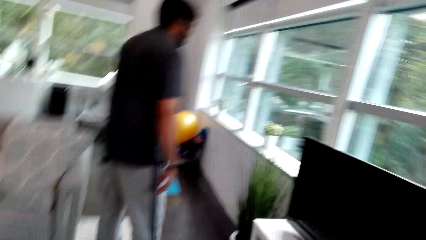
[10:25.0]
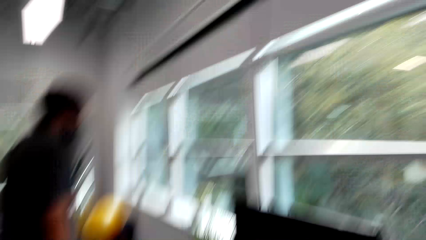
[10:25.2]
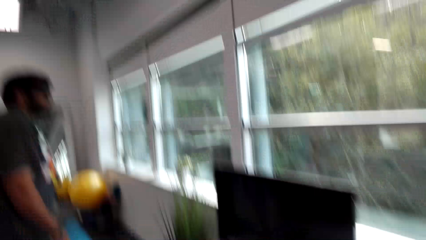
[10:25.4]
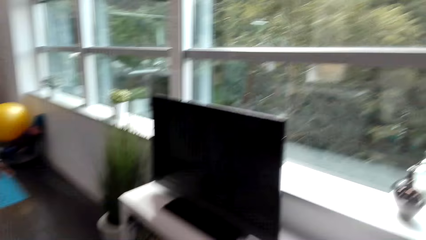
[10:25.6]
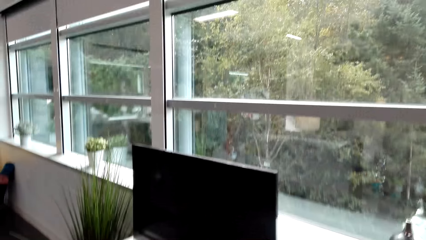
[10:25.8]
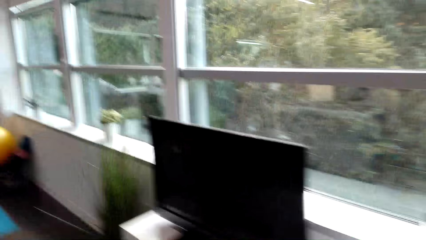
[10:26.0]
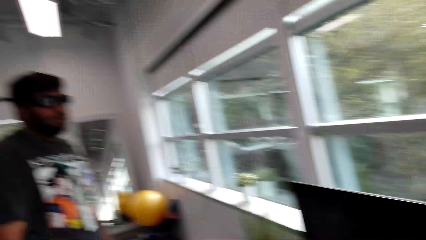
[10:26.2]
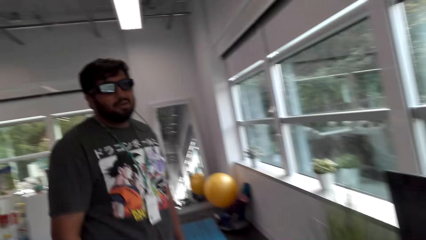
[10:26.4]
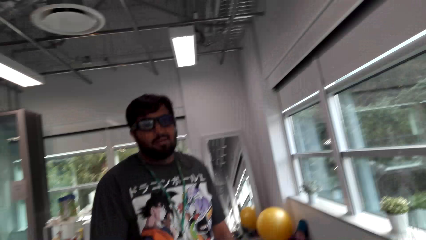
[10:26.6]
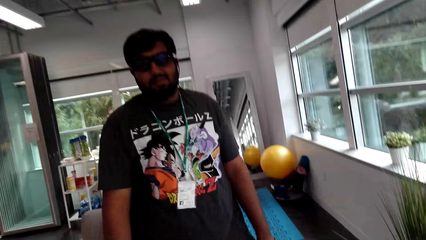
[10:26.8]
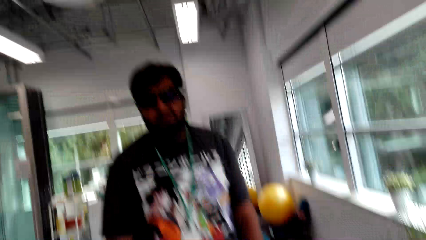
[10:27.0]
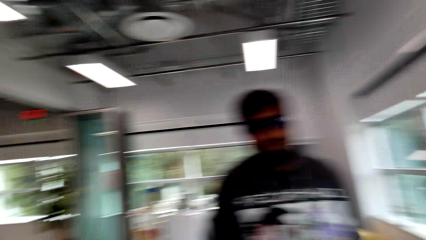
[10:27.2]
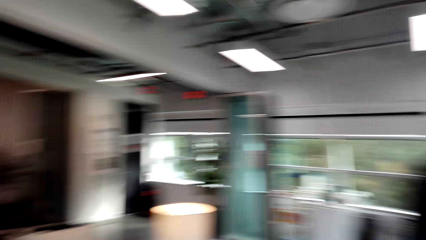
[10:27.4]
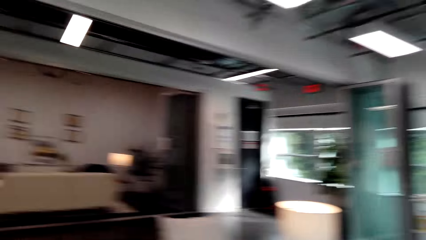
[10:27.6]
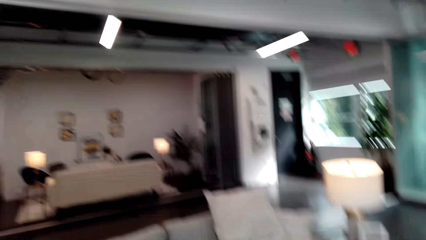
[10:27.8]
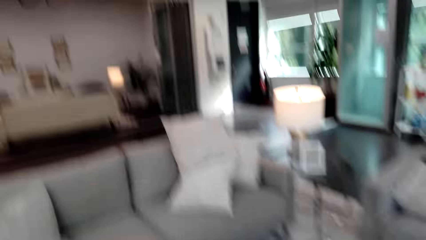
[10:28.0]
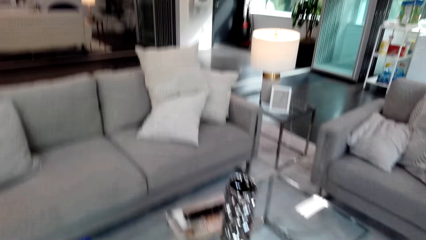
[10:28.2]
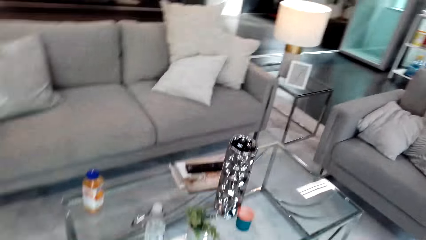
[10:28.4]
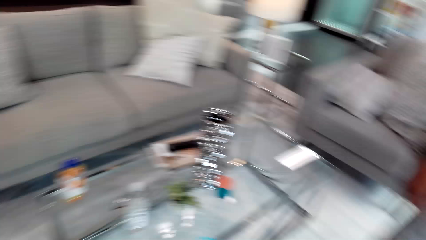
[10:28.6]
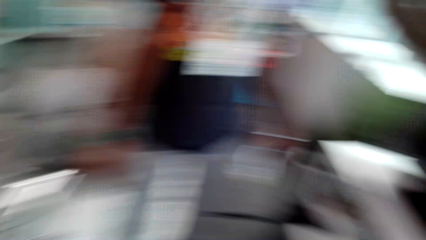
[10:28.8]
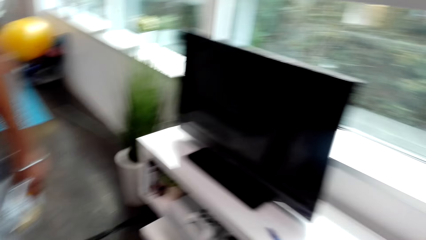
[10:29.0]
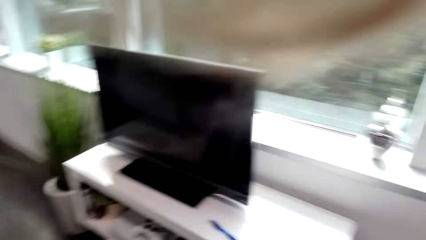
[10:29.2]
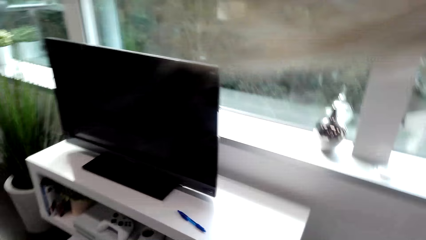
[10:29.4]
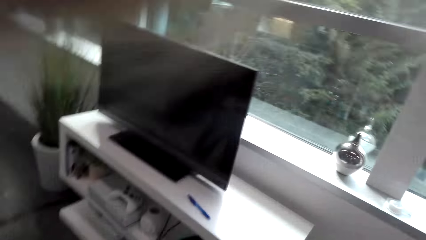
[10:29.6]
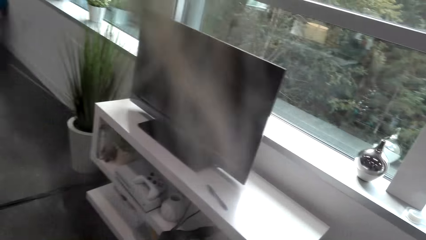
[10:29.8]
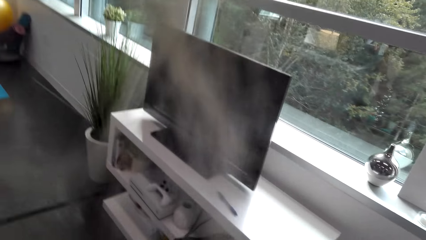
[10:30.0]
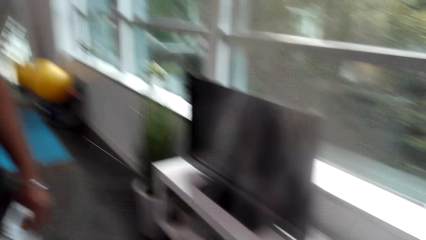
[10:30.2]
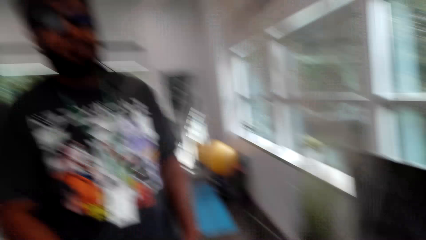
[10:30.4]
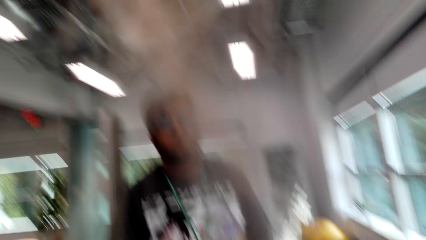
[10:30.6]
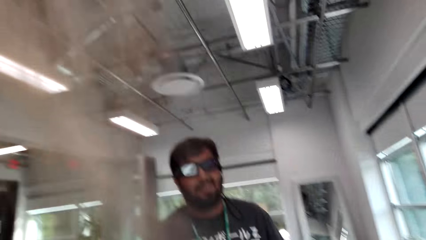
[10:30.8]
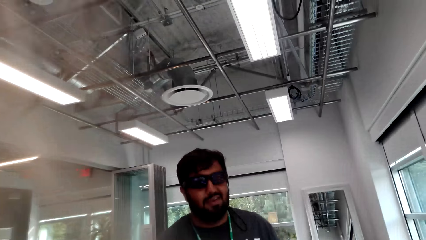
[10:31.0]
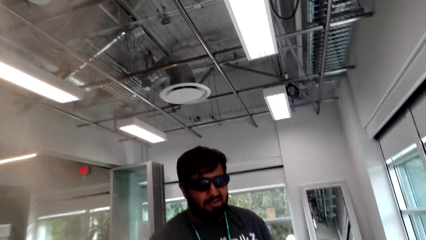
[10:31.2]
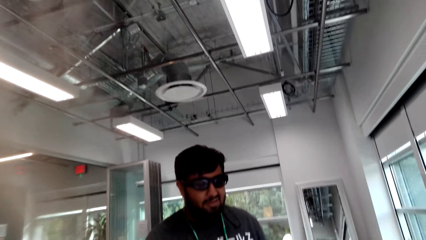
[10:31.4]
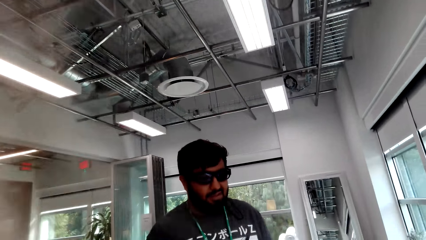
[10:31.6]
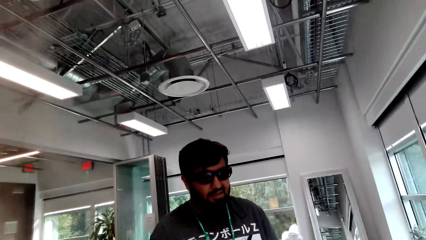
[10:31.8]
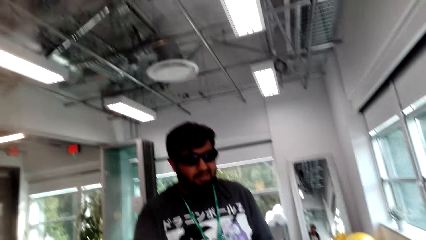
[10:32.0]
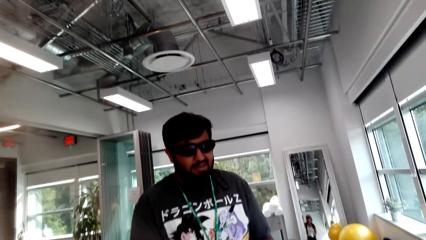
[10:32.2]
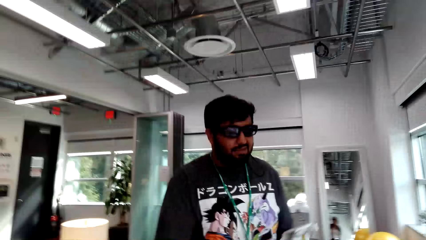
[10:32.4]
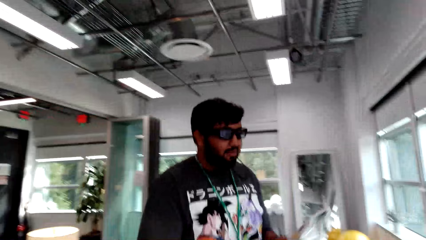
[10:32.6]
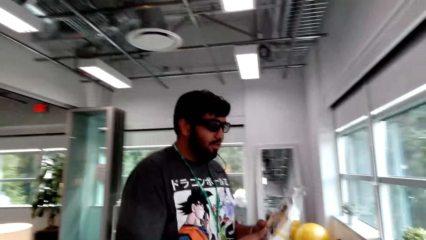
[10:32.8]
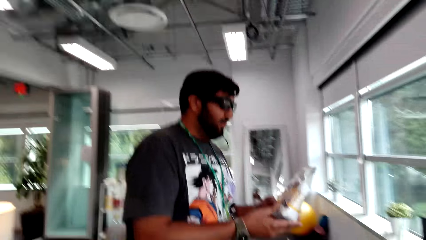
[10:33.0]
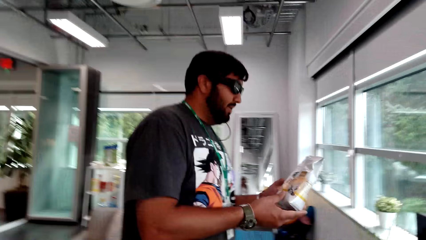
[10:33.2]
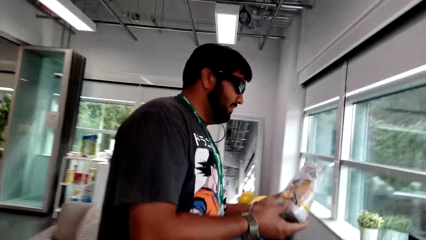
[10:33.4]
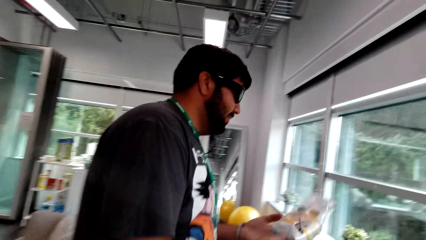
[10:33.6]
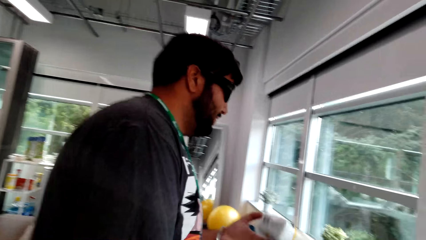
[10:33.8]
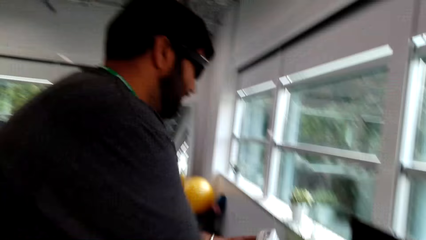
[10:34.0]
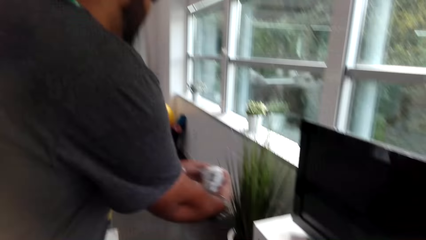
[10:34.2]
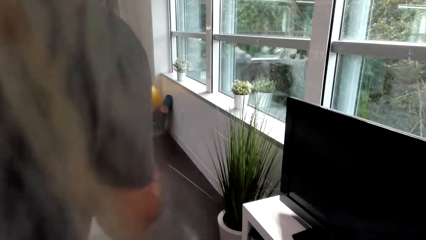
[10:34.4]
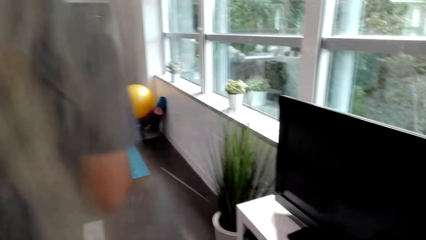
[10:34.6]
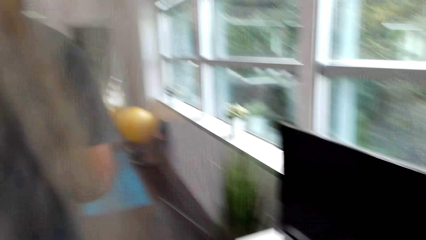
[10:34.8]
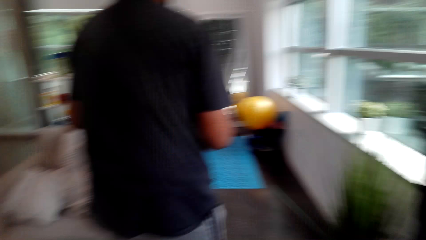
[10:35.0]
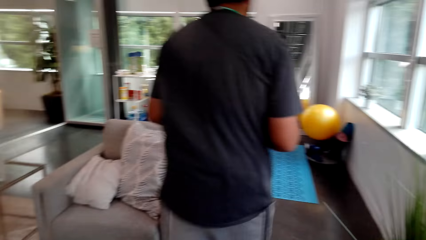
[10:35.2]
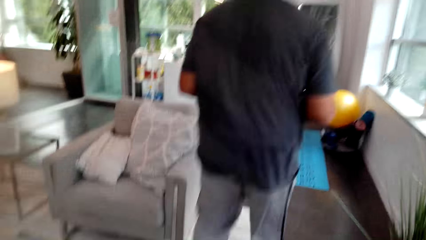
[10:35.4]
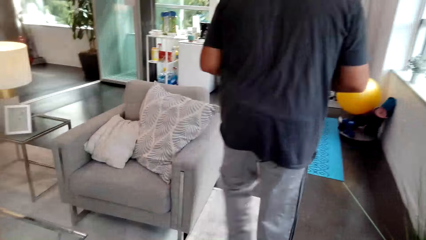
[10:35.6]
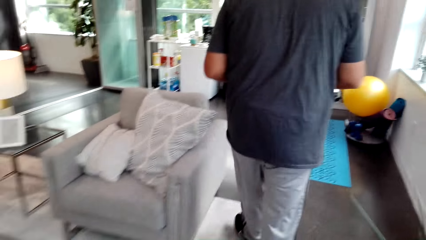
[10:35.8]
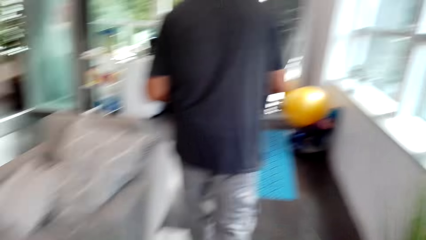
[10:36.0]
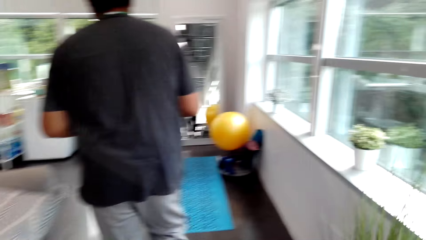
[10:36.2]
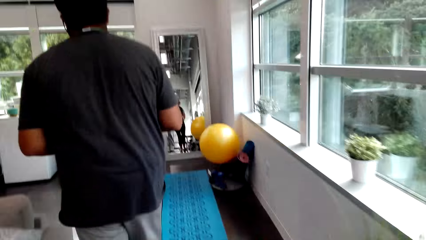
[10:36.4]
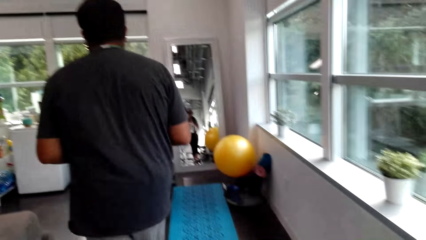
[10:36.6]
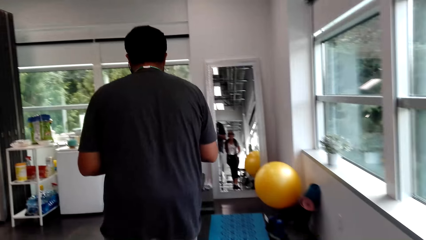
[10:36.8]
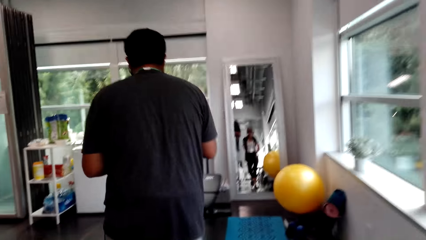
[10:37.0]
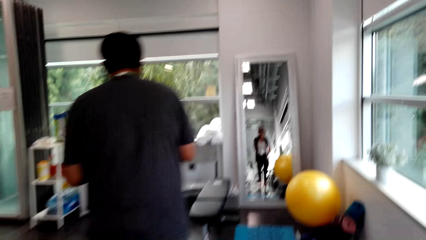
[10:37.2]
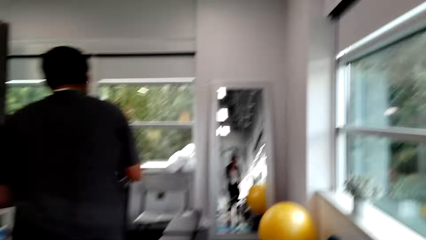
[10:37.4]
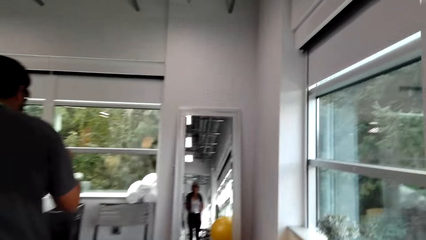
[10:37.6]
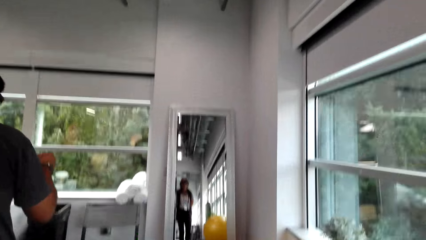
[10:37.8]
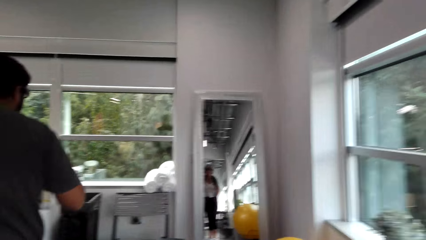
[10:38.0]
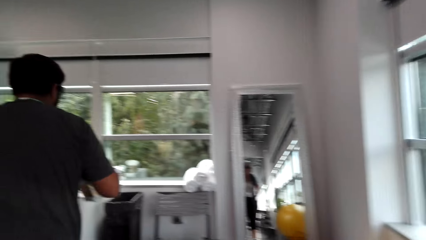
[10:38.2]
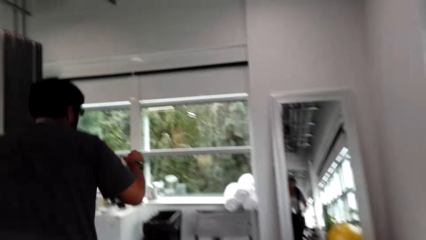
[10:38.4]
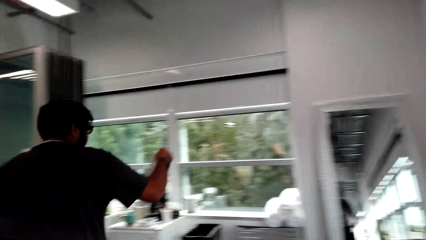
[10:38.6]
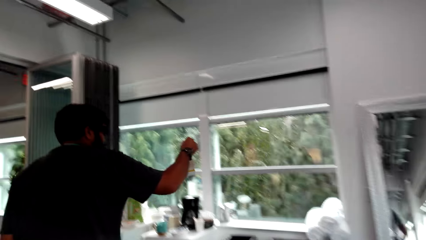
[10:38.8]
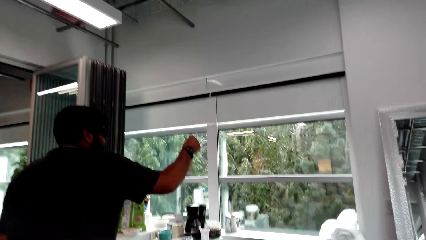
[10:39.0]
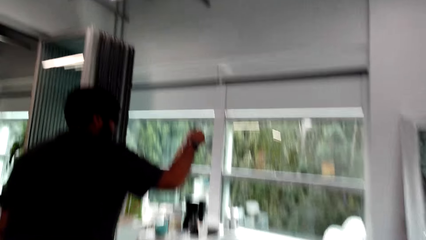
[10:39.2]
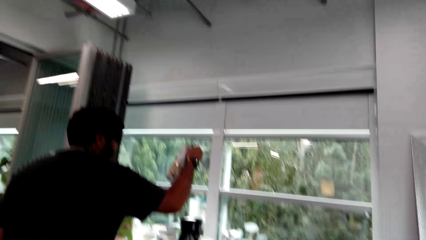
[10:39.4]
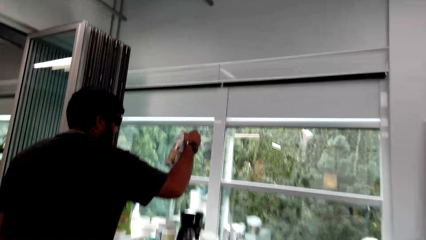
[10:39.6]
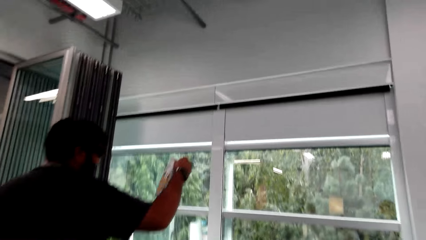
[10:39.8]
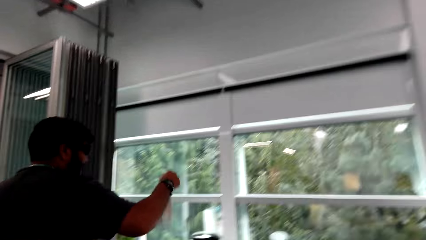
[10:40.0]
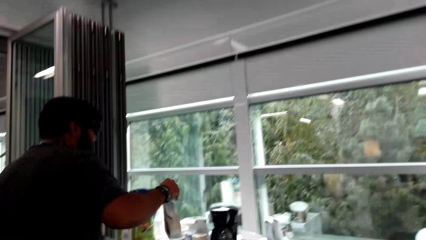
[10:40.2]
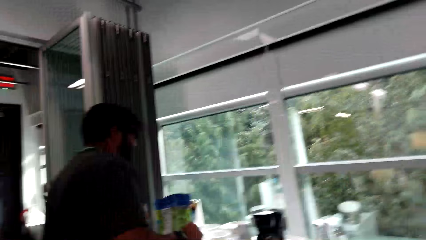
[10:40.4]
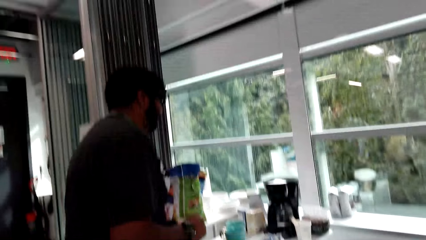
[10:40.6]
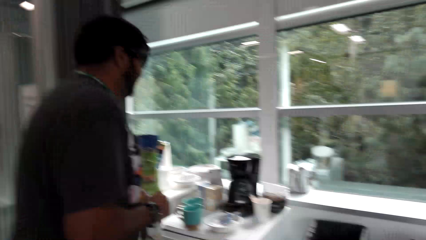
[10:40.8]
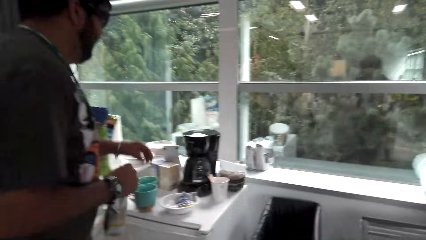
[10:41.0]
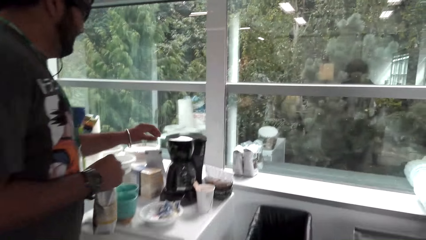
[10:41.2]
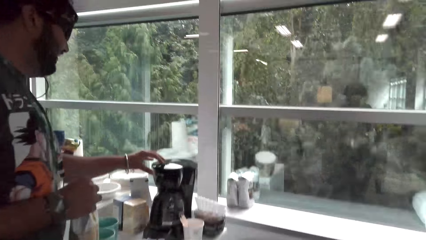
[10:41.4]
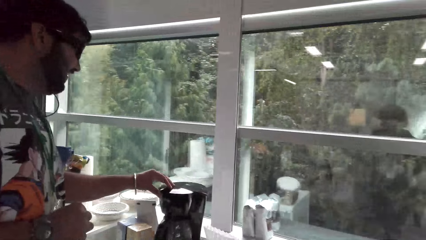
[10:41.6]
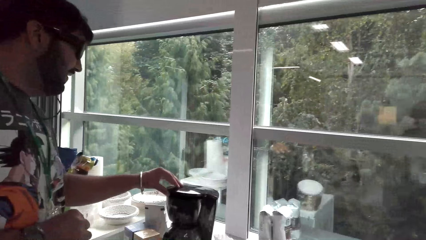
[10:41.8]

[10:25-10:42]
The man talks to the camera wearer. A person talks to the man. The person talks to the man again. The camera wearer looks around. They talk to the man. The man holds a packet of milk. The man talks to the camera wearer. The camera wearer talks to the man. The man walks around. The camera wearer walks. The man talks to the camera wearer. The camera wearer talks to the man.
